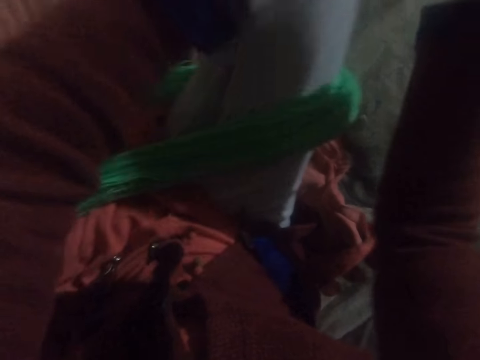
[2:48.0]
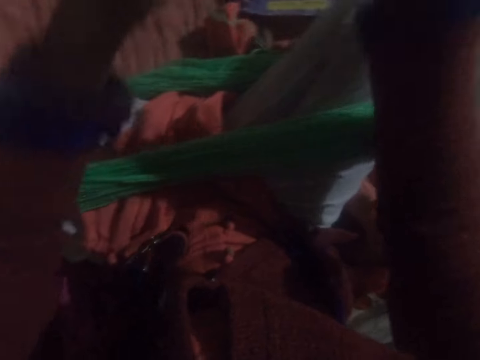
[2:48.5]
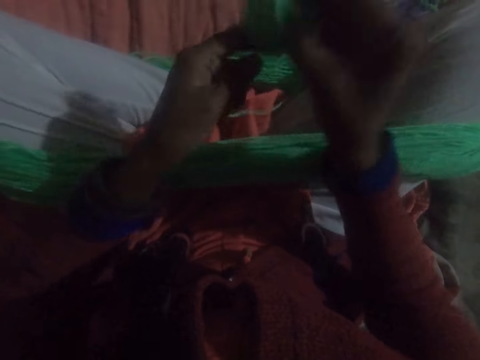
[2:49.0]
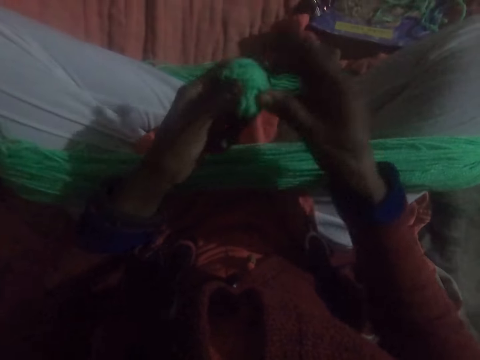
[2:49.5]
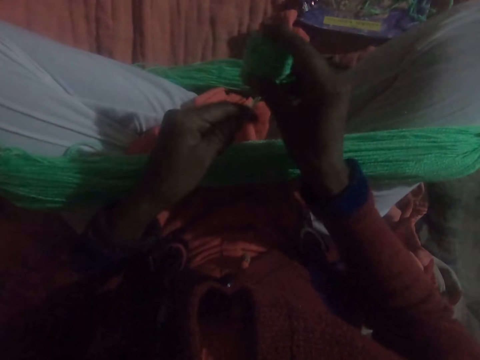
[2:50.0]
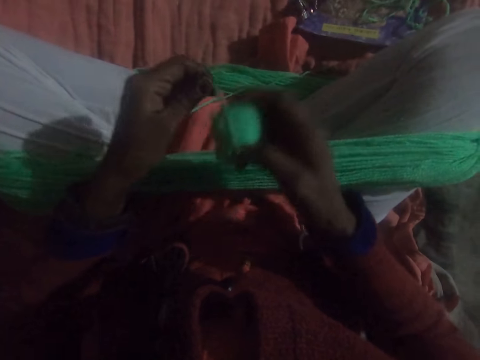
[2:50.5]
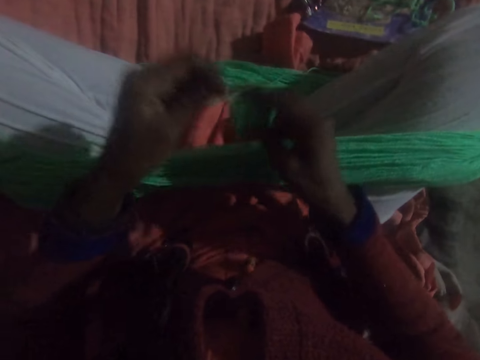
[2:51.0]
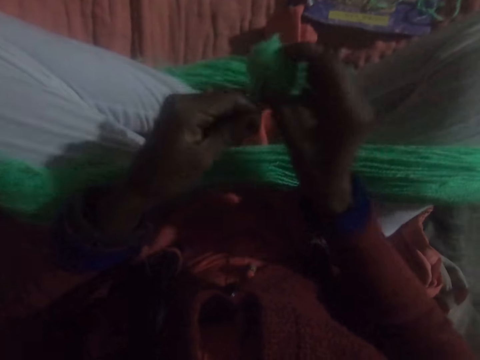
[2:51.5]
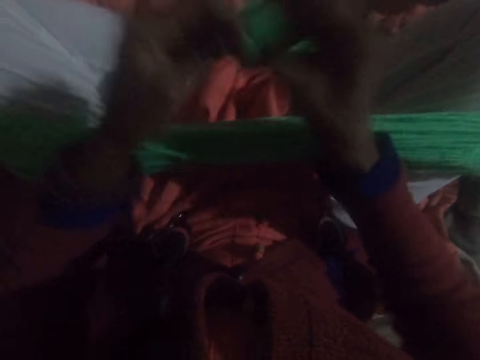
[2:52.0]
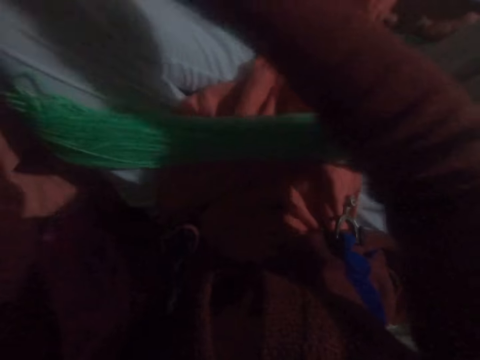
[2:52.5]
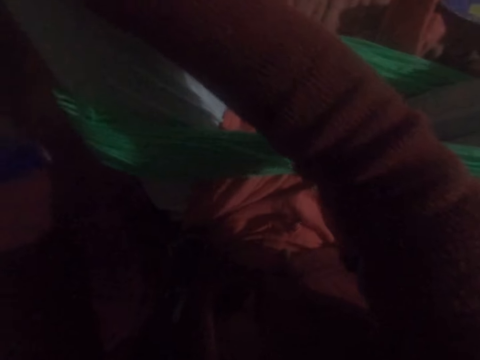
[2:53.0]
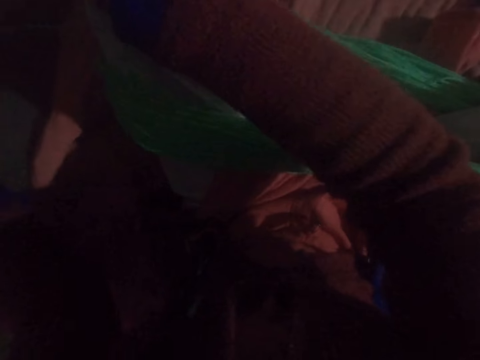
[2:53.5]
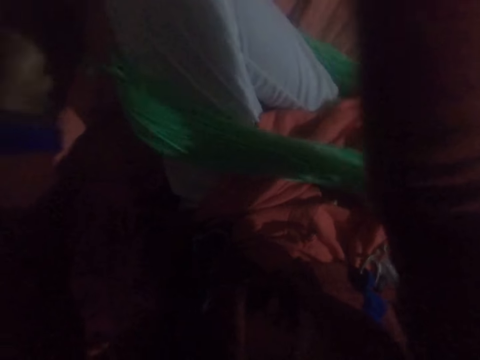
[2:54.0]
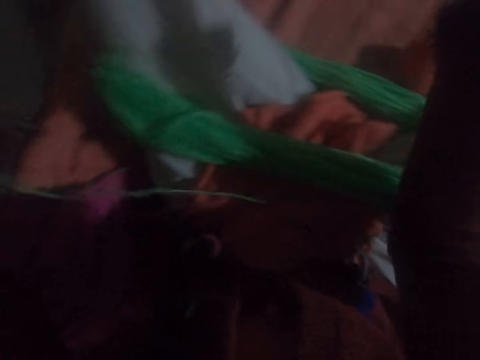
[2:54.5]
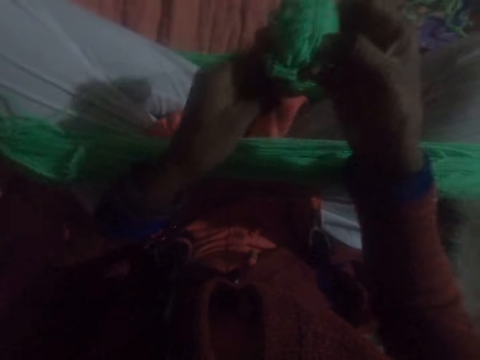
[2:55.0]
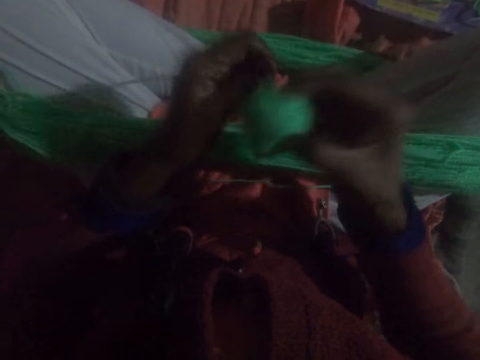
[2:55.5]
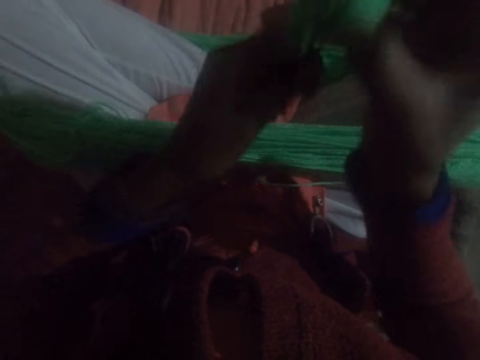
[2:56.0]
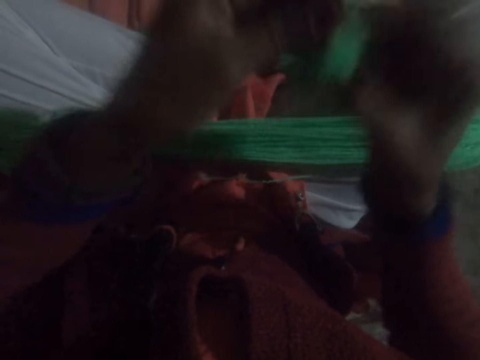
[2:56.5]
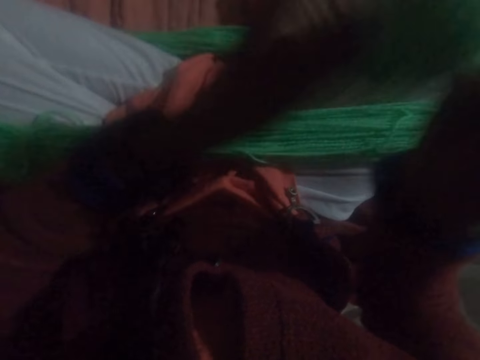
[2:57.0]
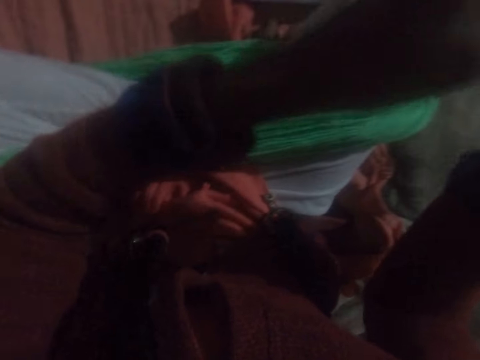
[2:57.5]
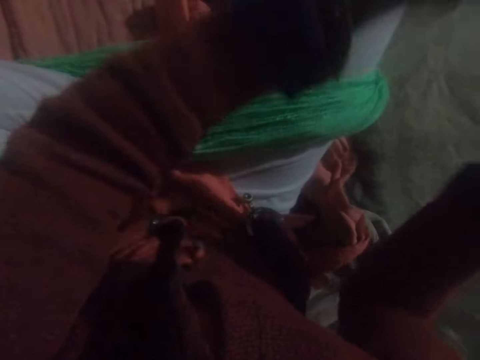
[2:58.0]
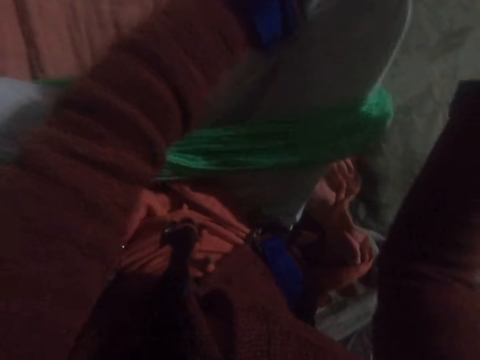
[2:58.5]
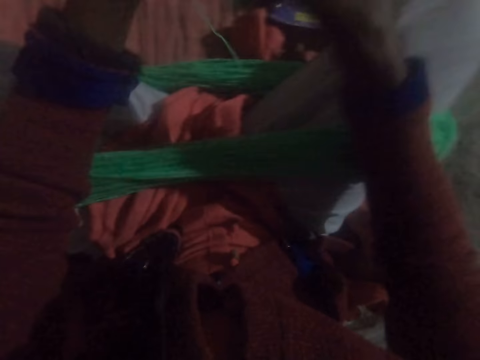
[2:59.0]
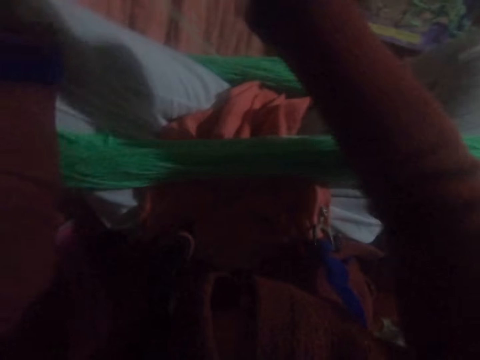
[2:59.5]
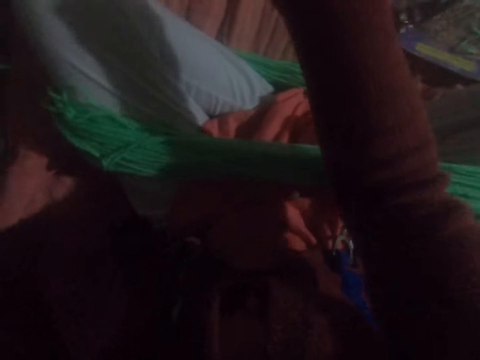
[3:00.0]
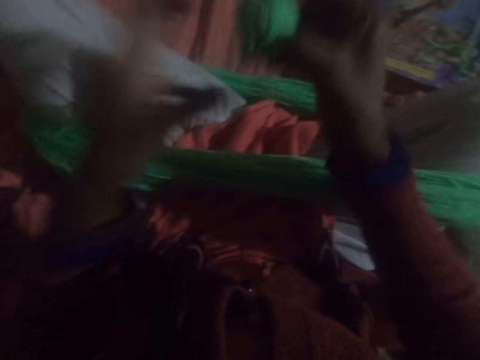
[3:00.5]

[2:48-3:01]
The camera wearer holds up the thread. They coil the thread.

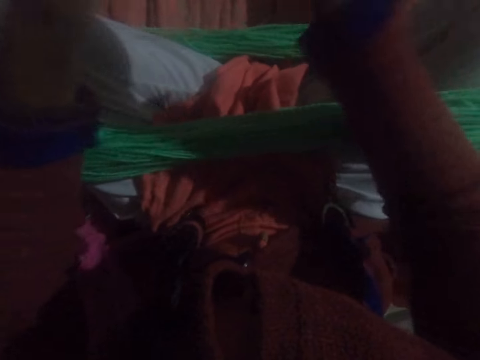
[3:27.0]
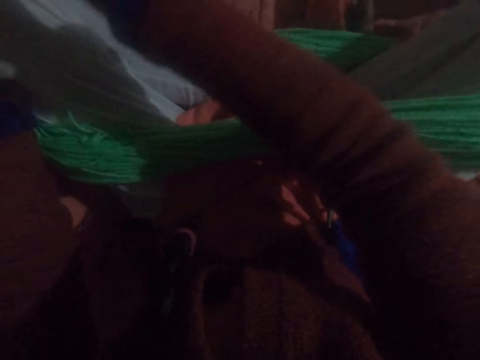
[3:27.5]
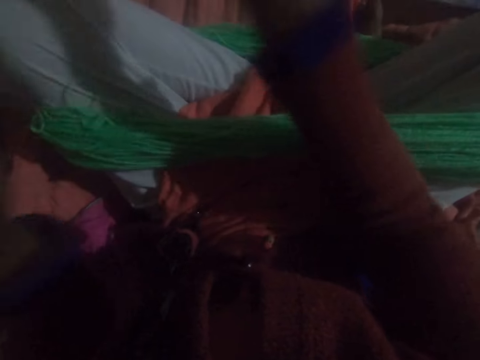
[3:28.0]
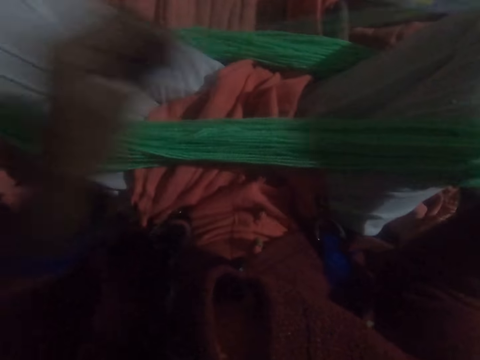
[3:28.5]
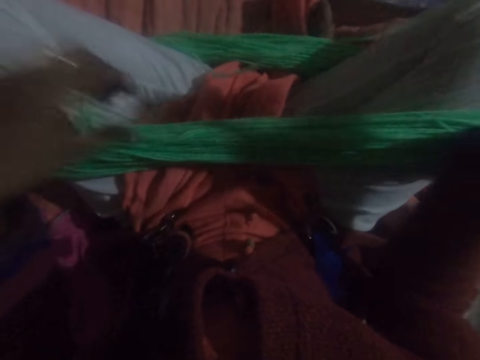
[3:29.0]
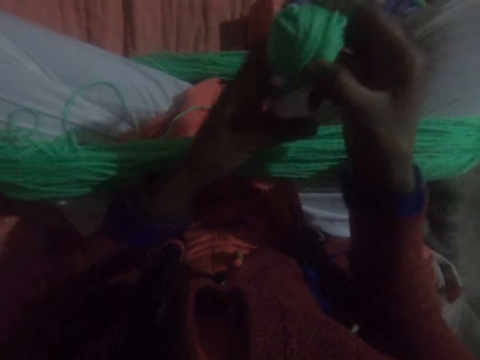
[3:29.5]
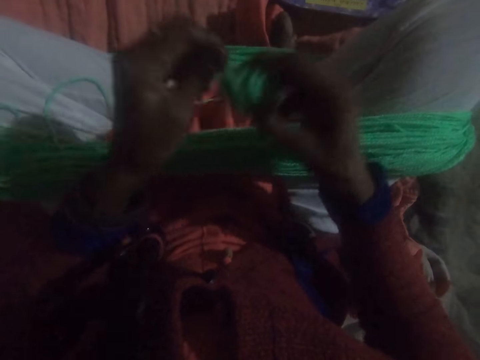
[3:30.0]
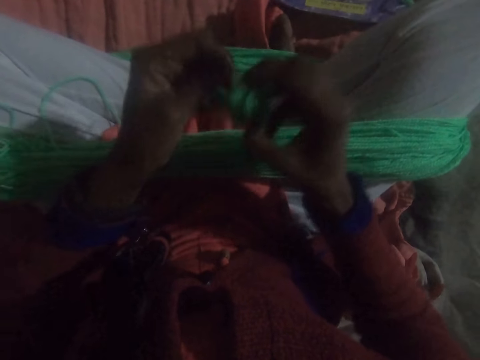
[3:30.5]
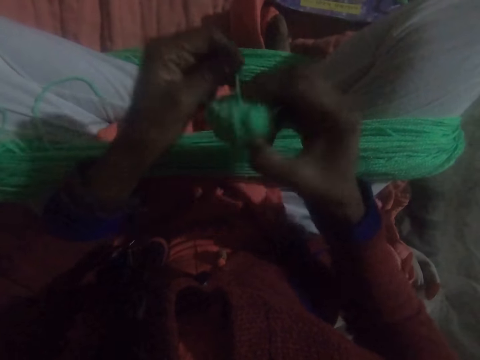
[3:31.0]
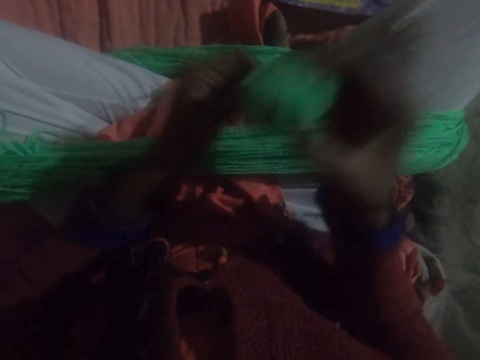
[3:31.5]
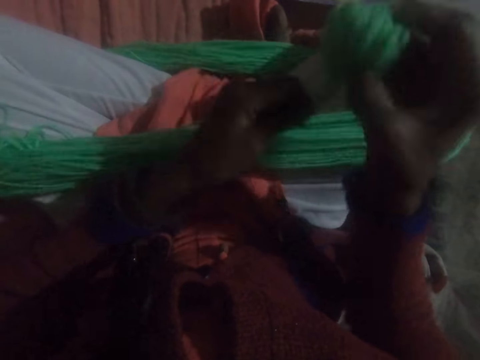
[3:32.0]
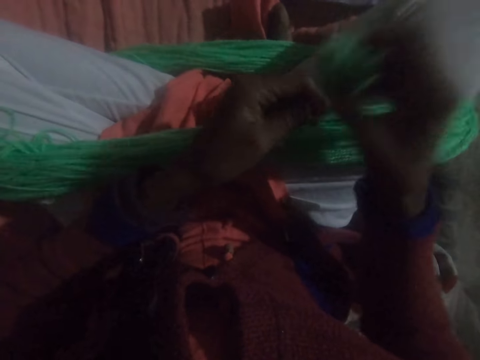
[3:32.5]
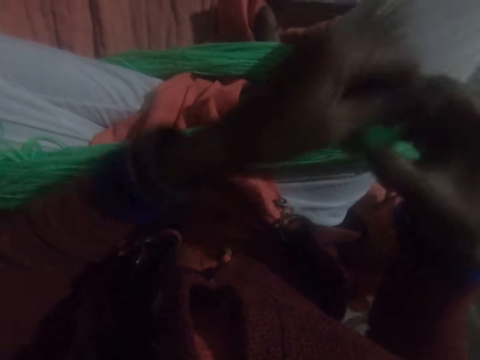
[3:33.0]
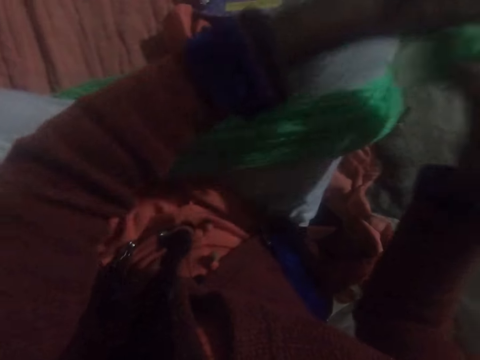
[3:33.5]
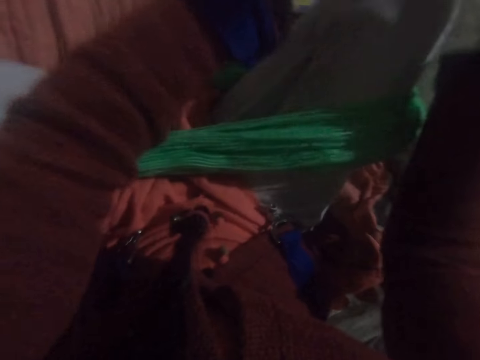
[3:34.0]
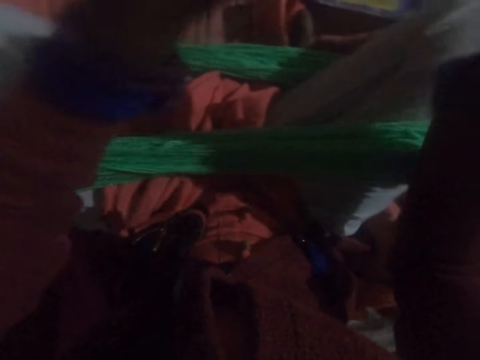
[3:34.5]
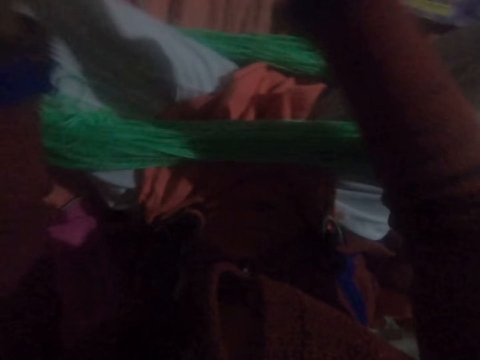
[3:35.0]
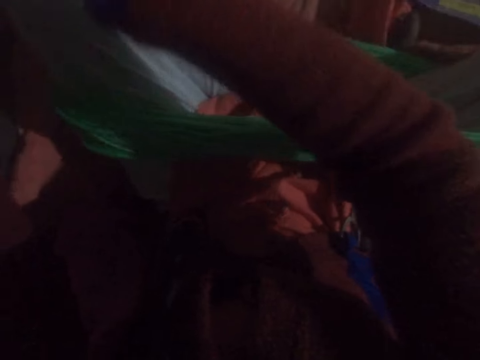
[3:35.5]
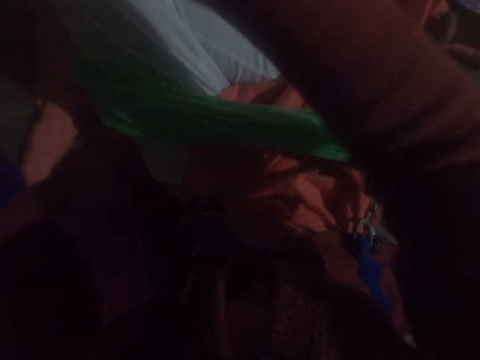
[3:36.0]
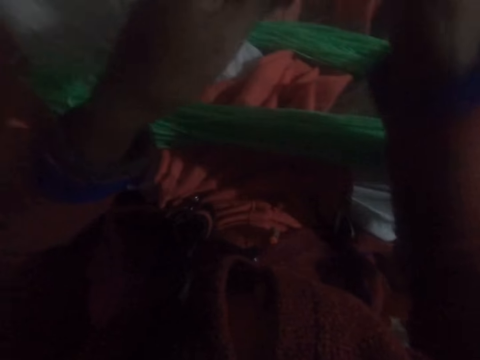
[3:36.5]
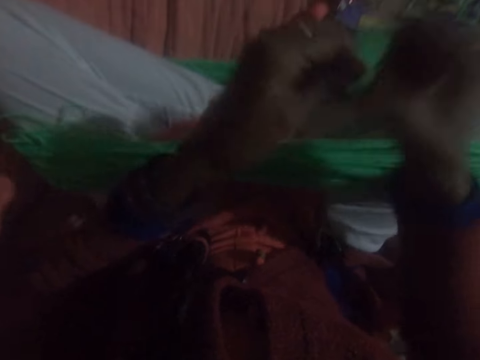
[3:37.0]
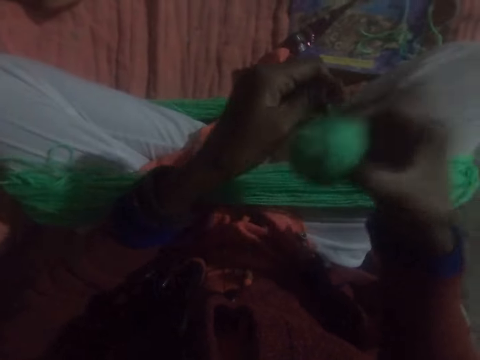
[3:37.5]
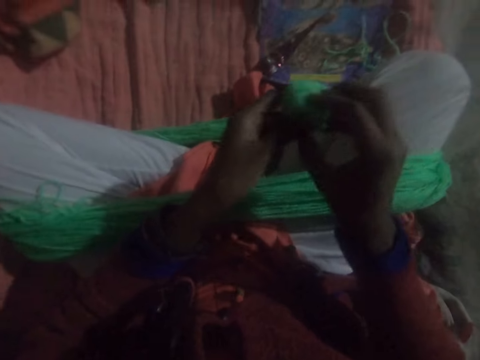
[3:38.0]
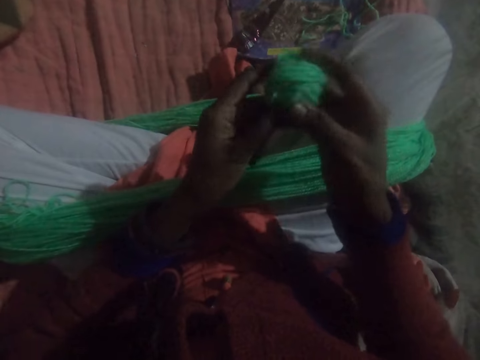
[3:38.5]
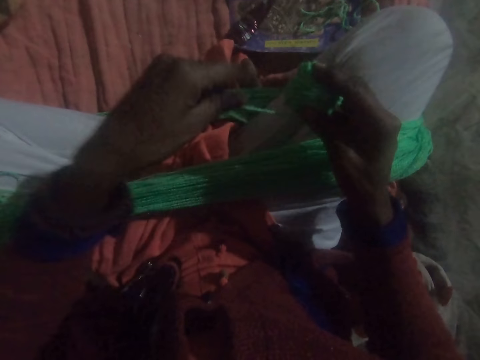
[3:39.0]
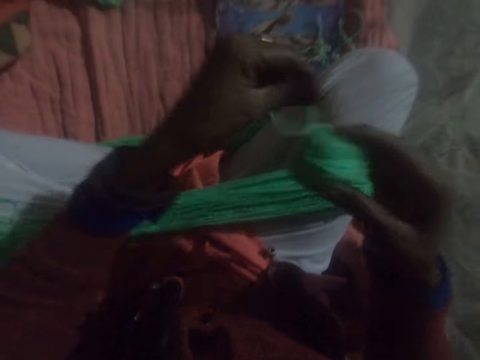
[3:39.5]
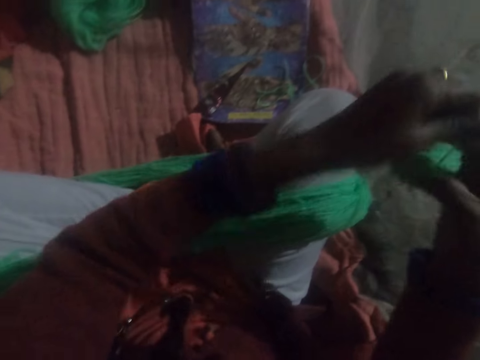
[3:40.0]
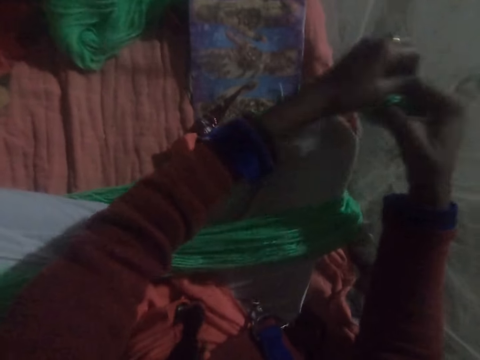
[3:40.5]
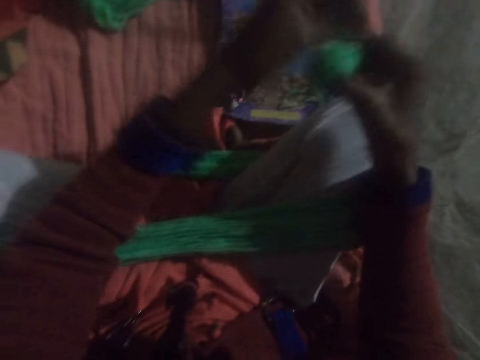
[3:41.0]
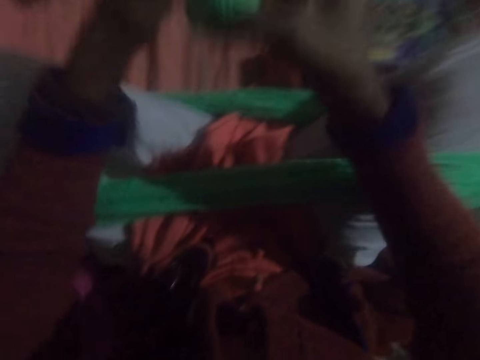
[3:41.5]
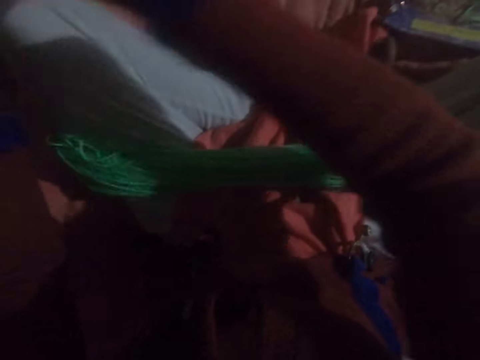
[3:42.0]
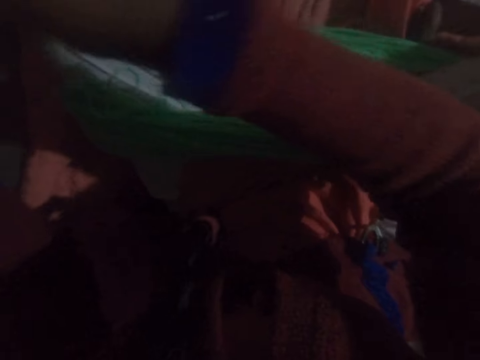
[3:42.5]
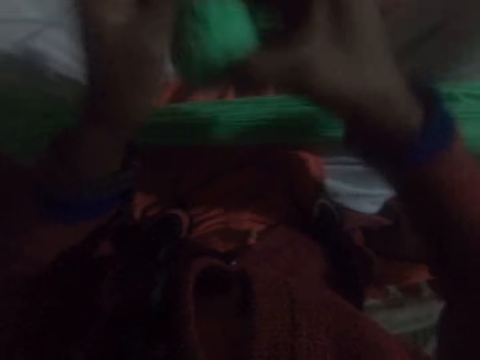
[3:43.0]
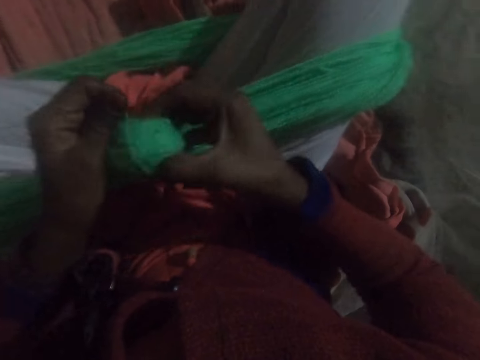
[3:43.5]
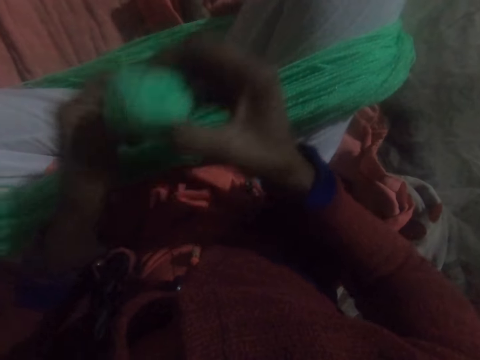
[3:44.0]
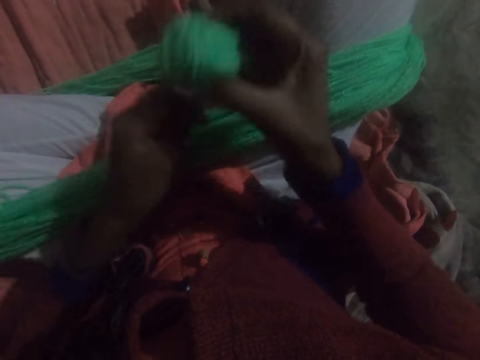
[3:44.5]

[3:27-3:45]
The camera wearer straightens the yarn. They hold up the thread. They twist the yarn together.
